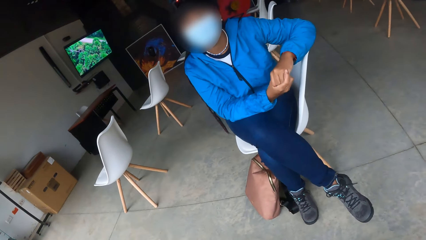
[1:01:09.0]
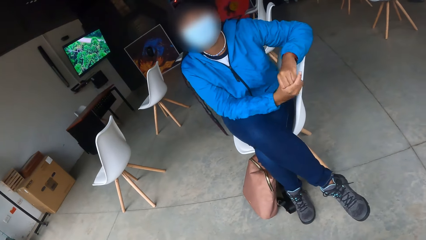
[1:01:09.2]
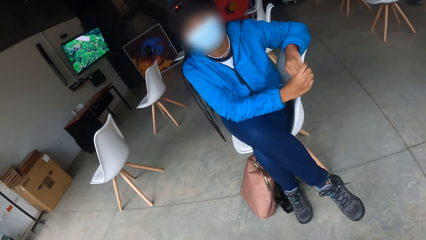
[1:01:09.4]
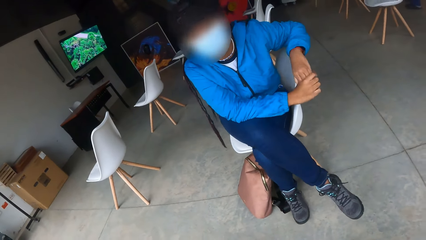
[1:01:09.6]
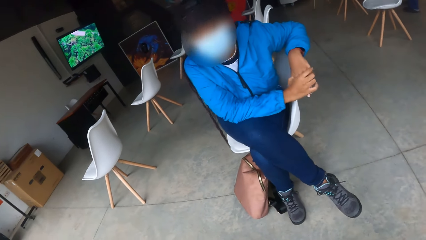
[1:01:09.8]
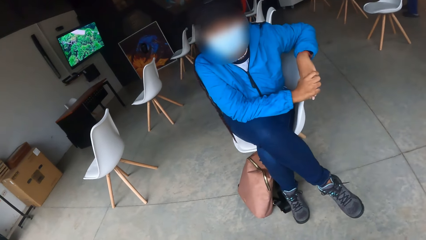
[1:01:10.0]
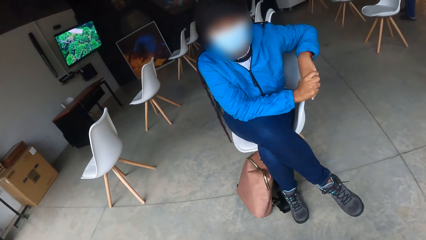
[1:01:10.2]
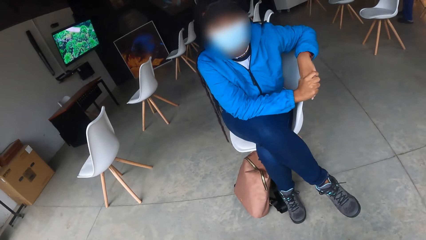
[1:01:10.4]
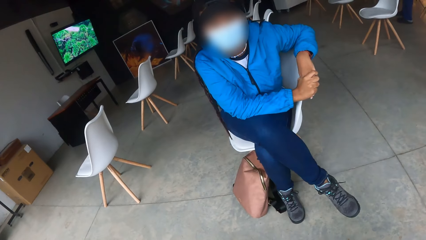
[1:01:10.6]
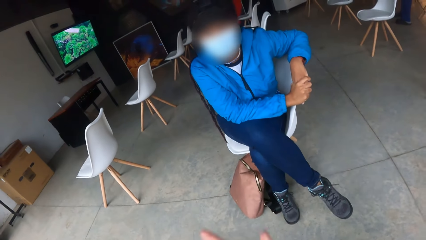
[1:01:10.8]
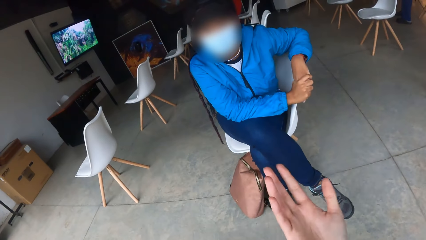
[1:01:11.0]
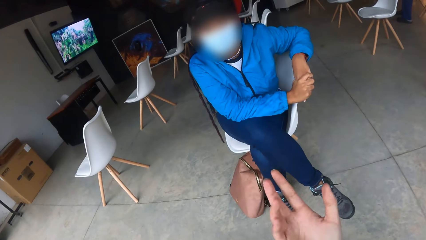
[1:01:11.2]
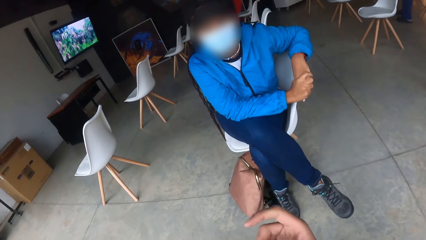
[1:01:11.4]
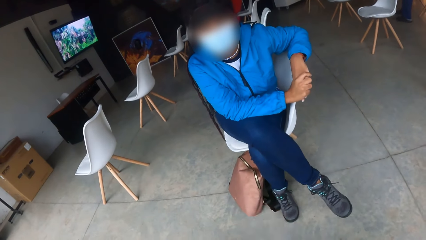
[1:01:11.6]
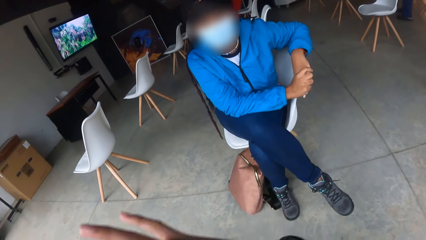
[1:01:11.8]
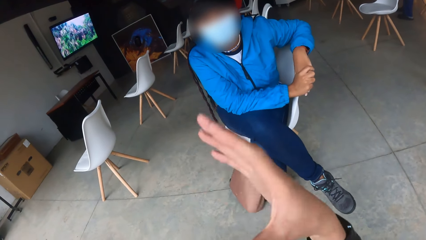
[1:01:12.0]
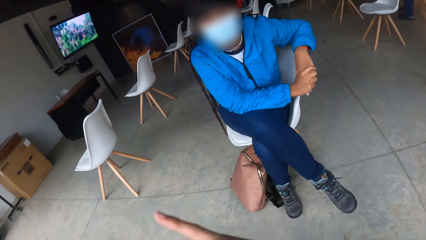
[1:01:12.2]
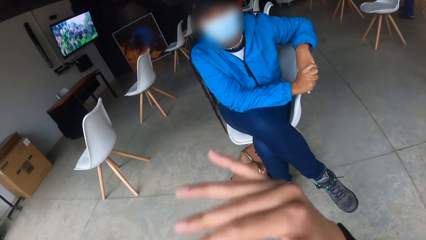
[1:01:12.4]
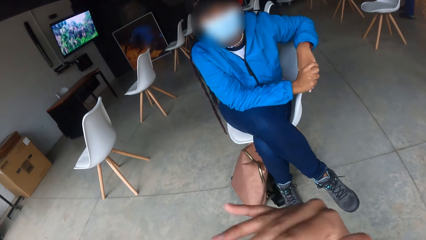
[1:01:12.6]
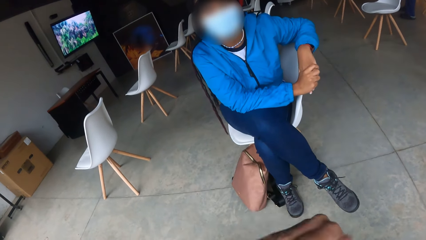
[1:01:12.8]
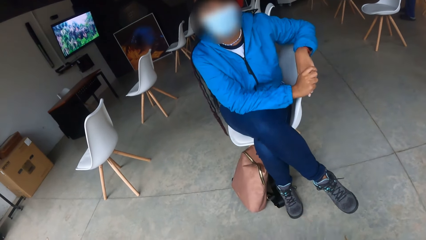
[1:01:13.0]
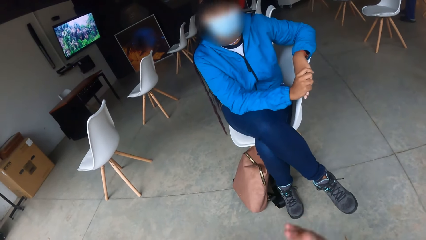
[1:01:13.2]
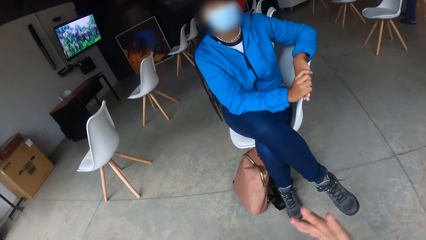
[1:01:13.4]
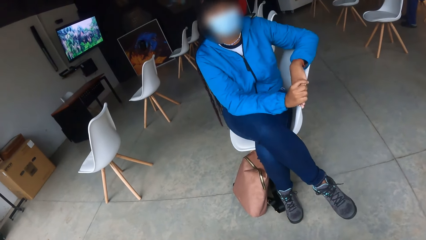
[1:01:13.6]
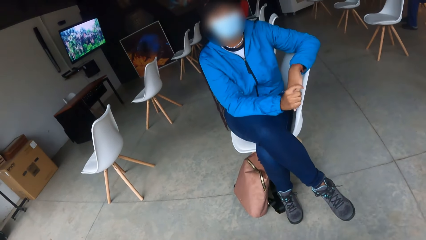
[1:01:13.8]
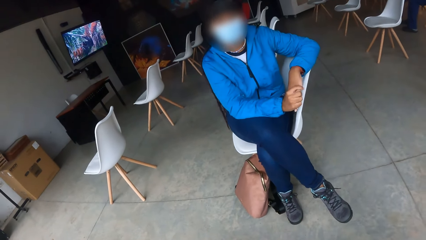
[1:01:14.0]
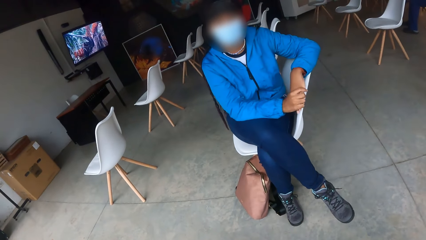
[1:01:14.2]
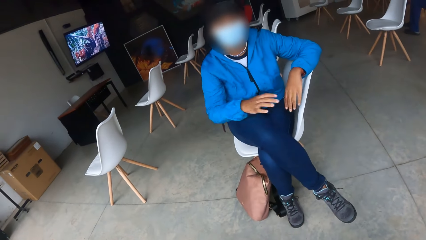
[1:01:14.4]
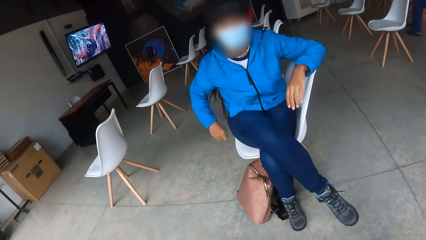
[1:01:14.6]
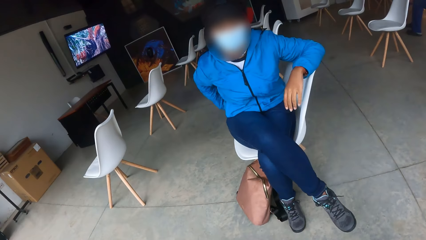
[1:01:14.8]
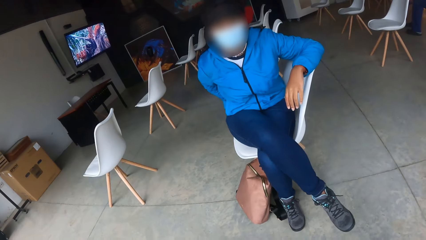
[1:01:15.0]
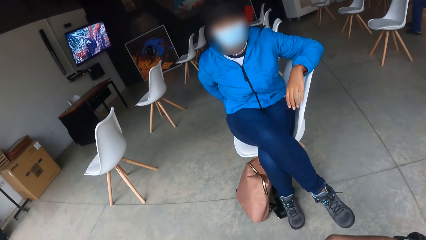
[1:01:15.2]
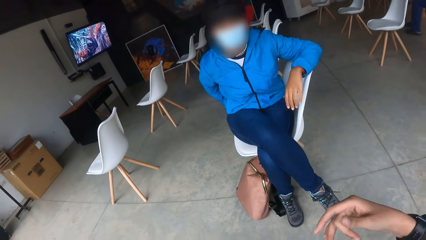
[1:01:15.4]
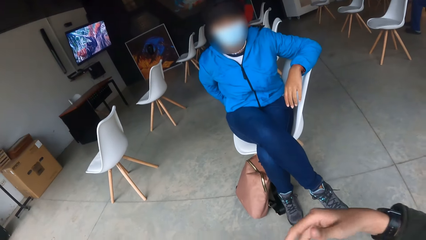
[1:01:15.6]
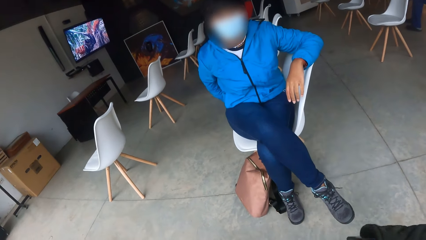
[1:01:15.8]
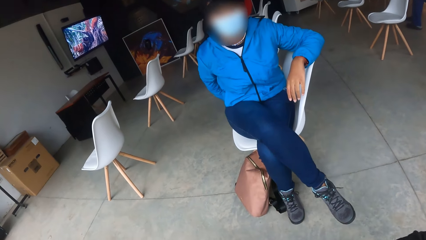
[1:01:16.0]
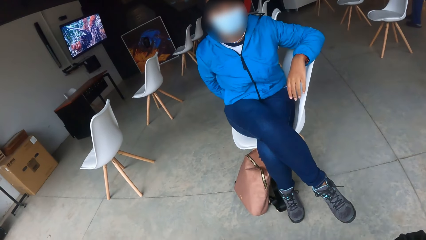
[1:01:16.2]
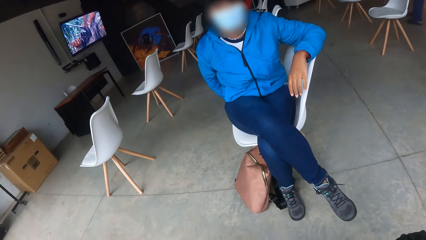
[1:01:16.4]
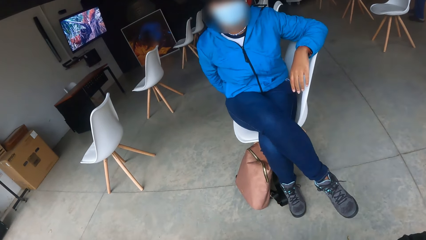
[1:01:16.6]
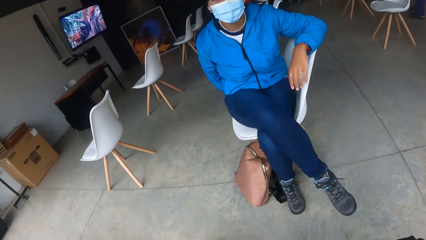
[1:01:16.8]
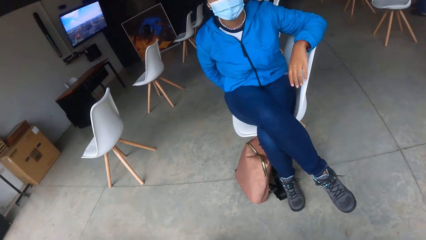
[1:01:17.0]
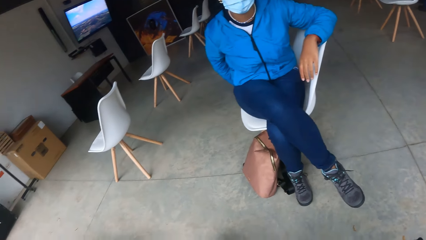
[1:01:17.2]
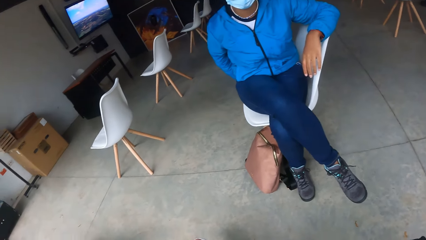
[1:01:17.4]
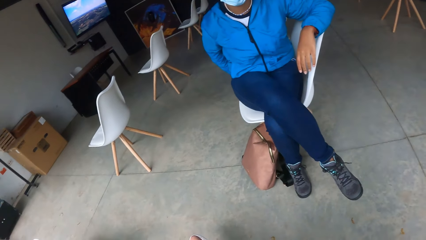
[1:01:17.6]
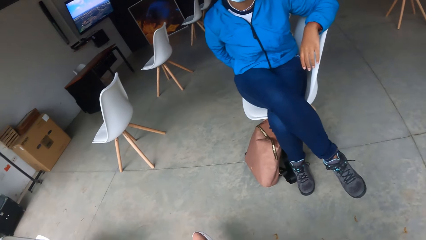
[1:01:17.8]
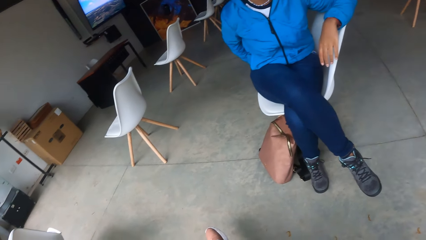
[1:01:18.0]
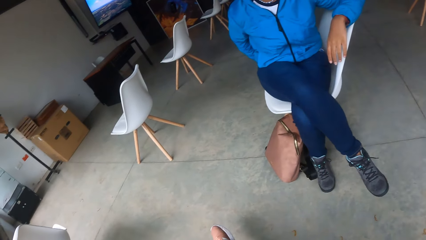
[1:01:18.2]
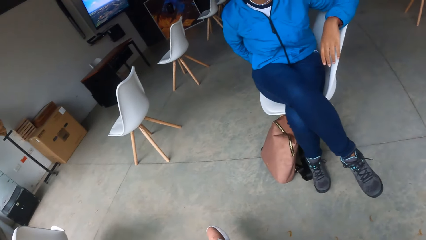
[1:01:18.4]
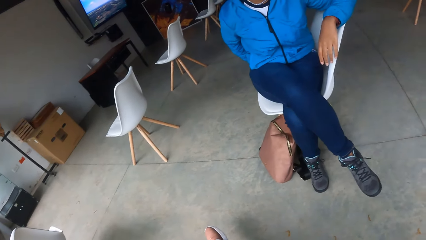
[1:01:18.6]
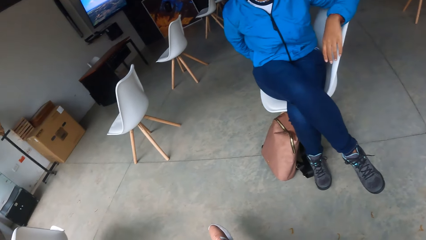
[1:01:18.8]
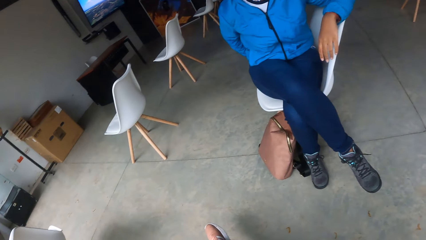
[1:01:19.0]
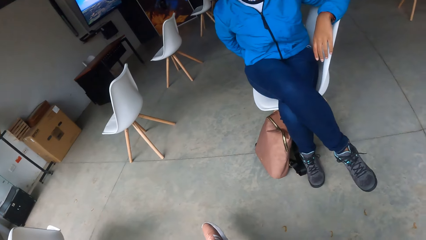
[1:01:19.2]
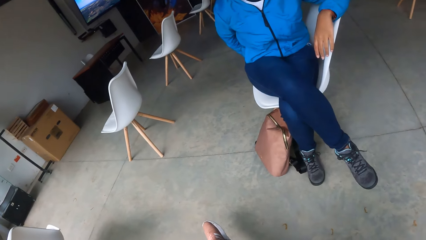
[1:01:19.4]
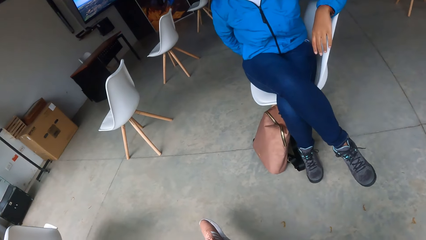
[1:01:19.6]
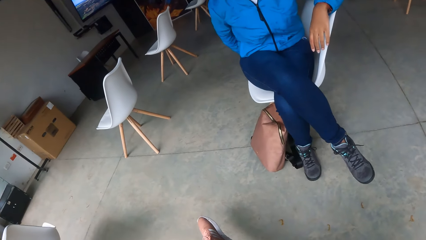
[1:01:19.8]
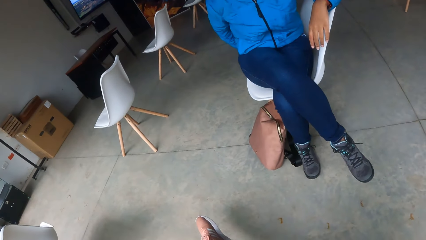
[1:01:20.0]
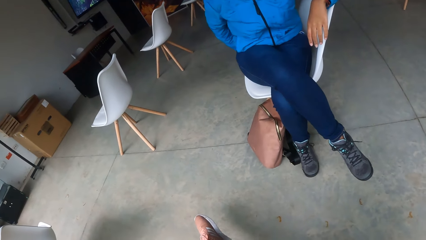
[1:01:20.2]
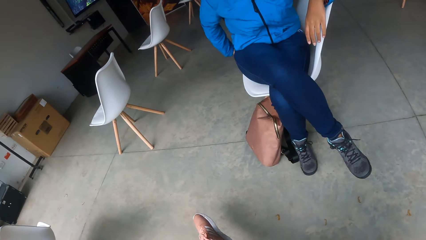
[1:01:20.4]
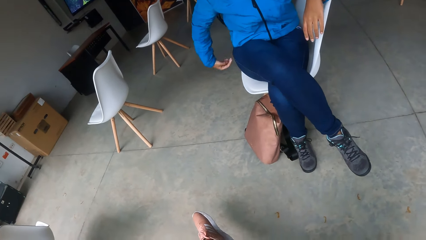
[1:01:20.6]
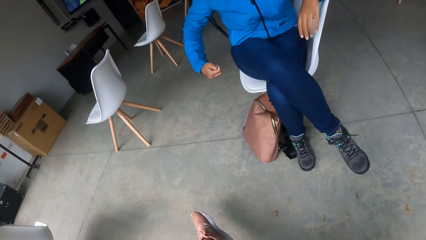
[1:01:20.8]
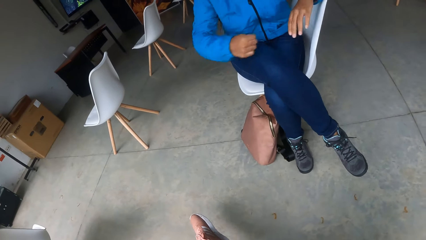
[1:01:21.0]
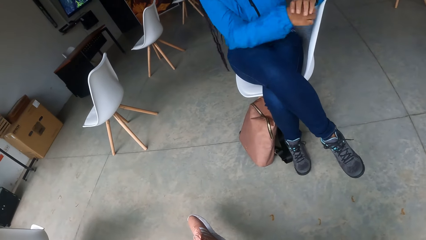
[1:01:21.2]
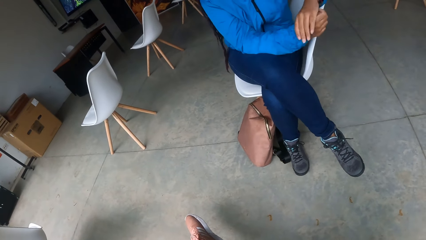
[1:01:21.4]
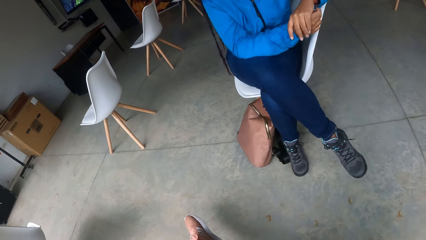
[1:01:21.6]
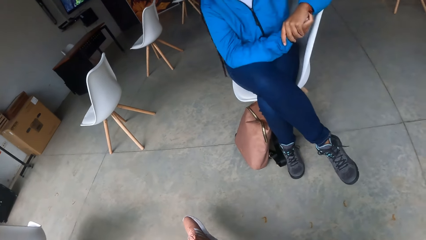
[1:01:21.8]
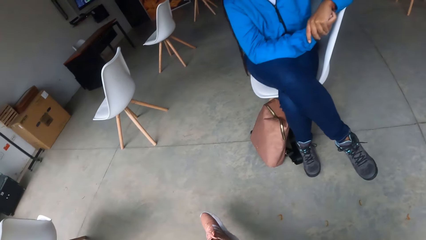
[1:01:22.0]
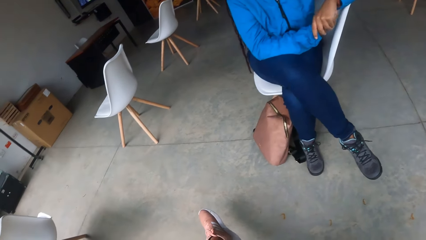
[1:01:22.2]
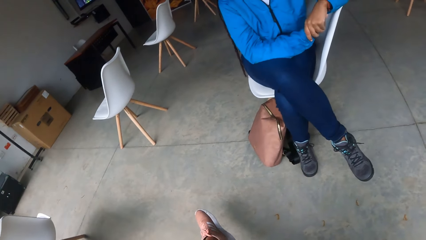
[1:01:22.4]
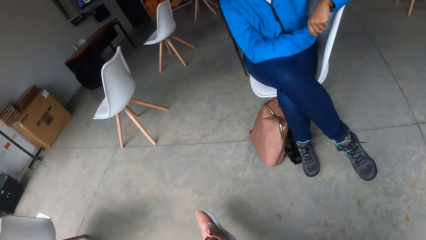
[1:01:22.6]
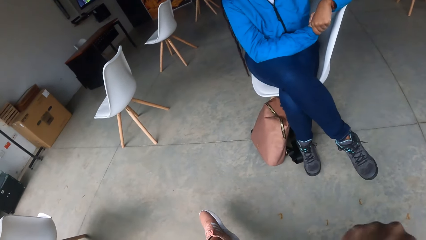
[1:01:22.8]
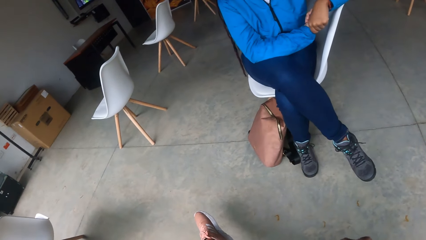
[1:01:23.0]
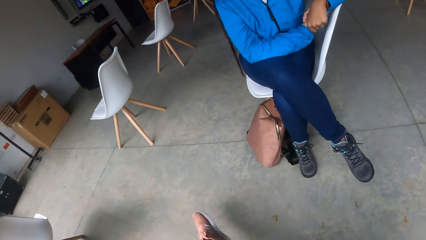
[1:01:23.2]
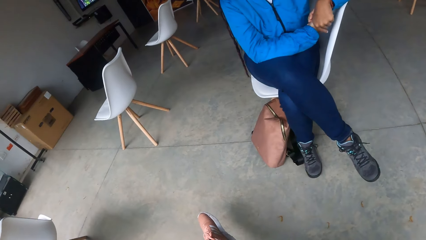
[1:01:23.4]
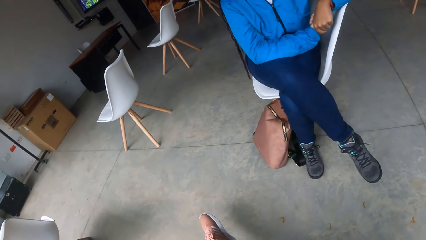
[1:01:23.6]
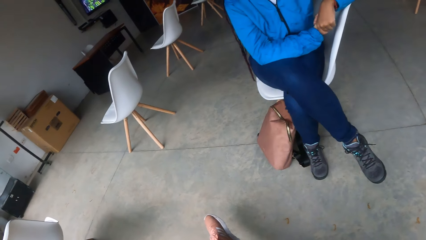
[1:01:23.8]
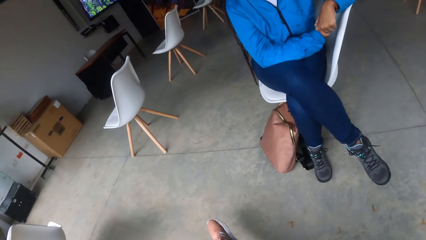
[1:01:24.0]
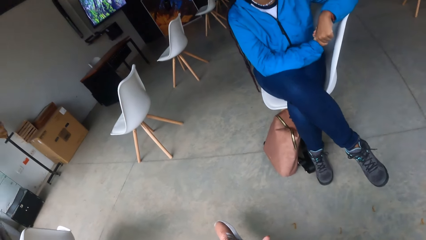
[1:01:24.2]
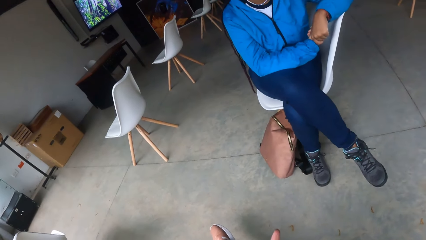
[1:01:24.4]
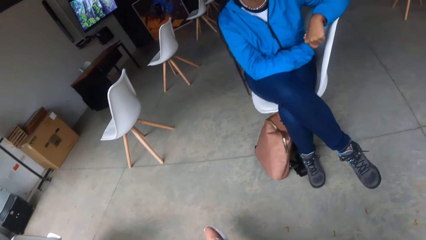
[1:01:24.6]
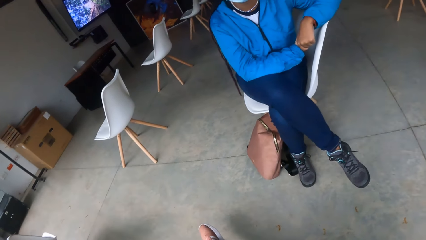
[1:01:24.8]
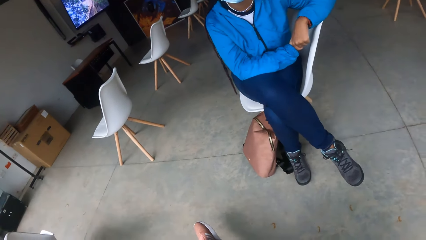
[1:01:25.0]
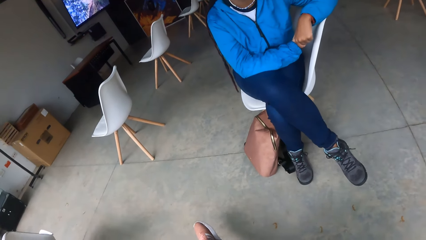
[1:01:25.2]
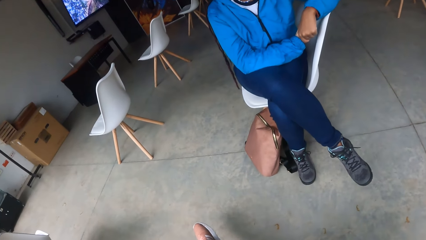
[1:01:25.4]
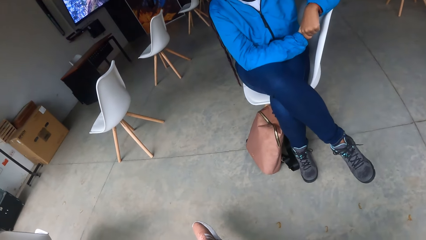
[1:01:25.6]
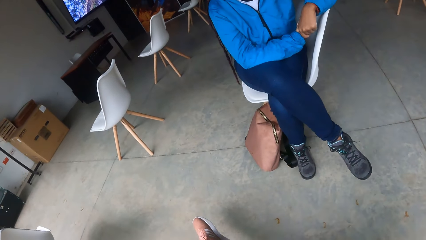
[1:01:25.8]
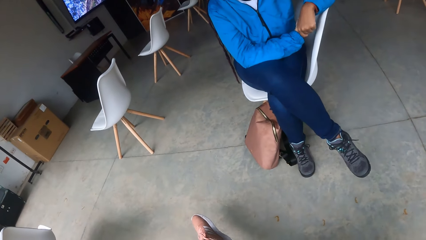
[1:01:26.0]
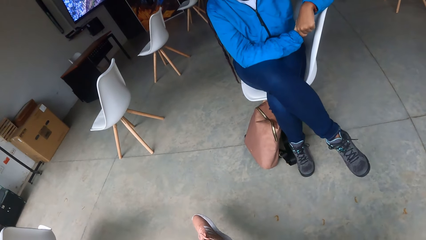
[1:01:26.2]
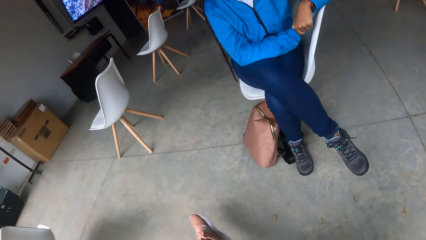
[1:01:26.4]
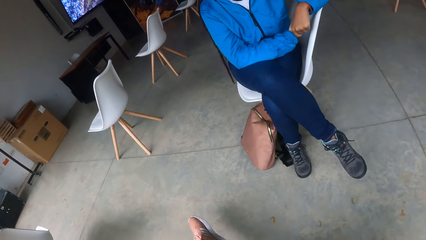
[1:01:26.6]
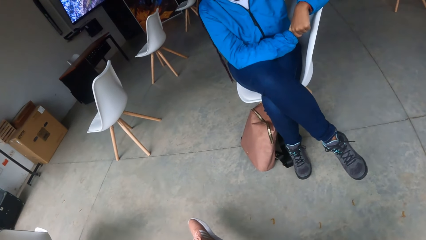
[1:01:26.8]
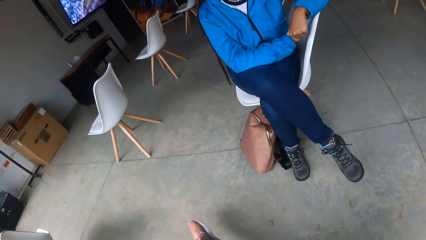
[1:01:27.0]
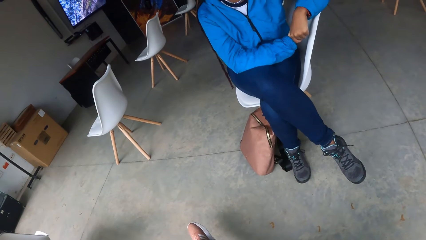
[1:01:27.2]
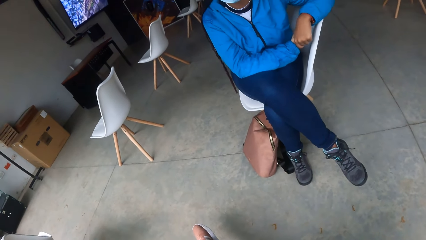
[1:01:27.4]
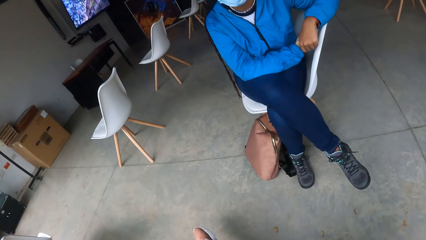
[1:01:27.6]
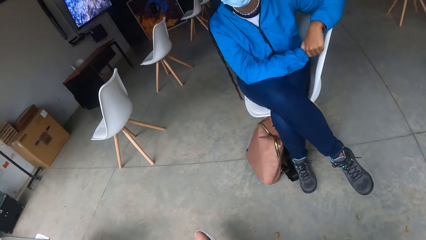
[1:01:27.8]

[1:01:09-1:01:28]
The camera wearer demonstrates to the woman with her right hand. The woman nods her head, removes her right hand from her left hand on the chair, and touches her trouser or back with her right hand. She removes her right hand from her trouser, holds her right hand with her left hand, and brings her left hand to the front.
